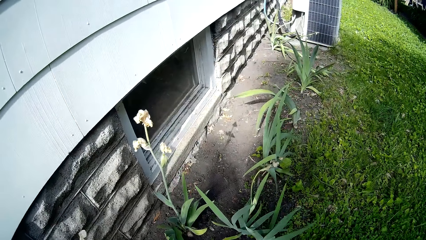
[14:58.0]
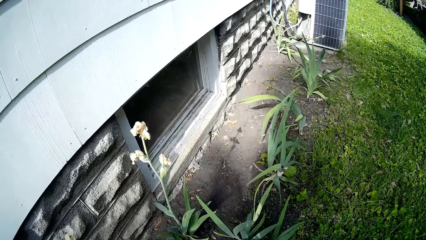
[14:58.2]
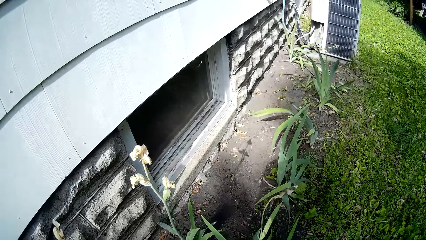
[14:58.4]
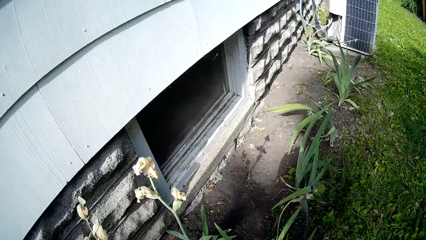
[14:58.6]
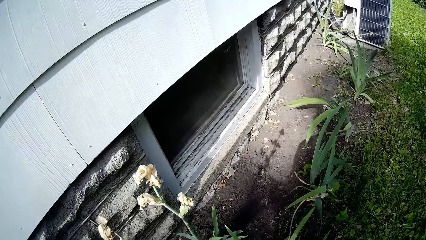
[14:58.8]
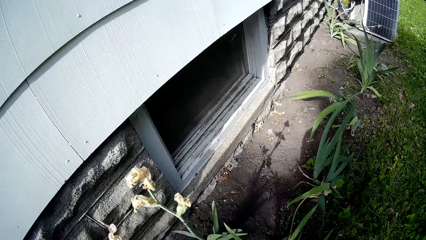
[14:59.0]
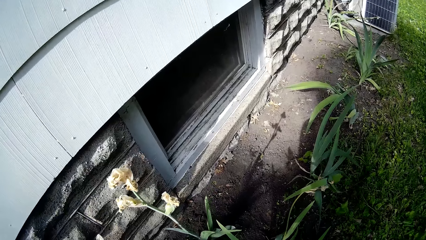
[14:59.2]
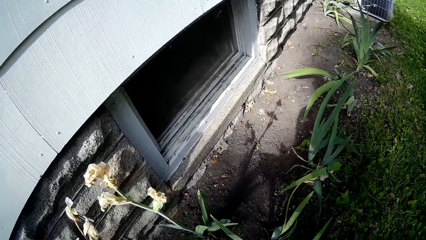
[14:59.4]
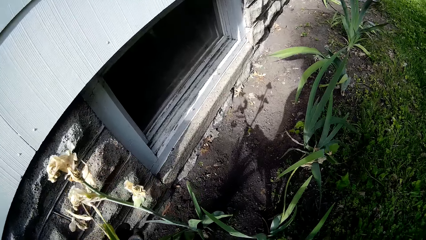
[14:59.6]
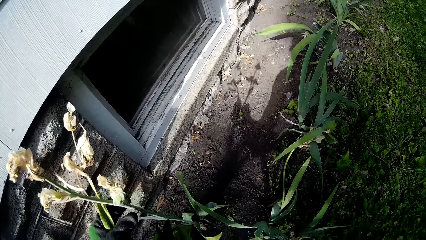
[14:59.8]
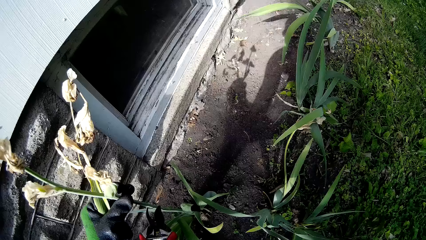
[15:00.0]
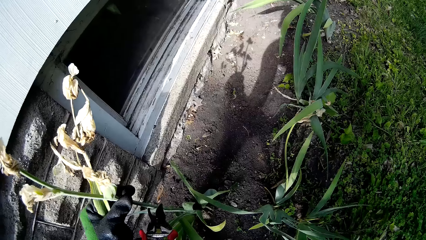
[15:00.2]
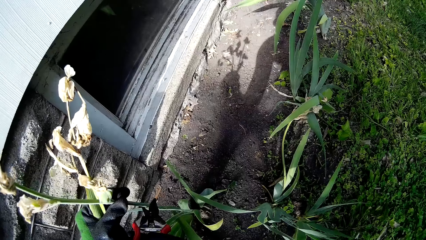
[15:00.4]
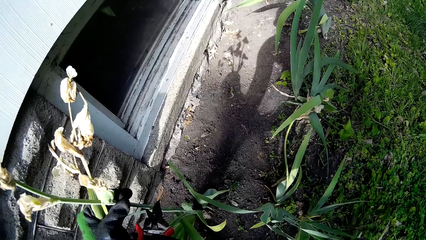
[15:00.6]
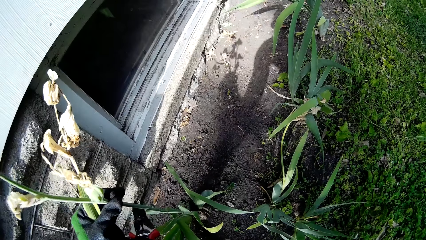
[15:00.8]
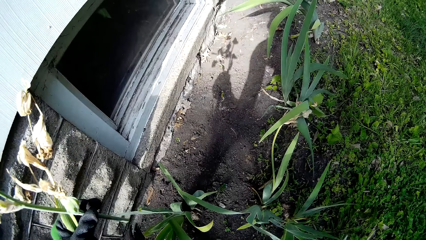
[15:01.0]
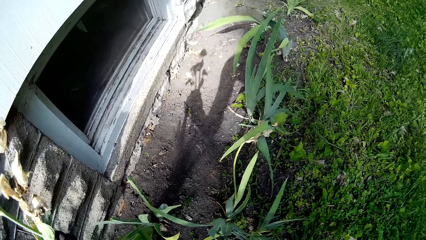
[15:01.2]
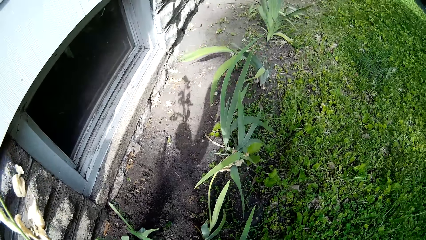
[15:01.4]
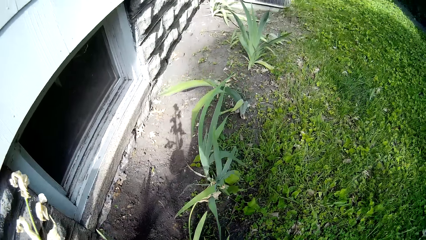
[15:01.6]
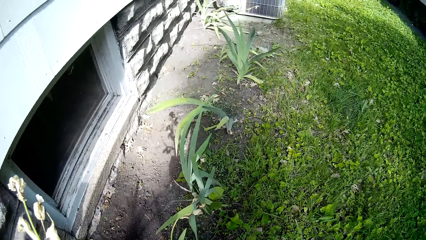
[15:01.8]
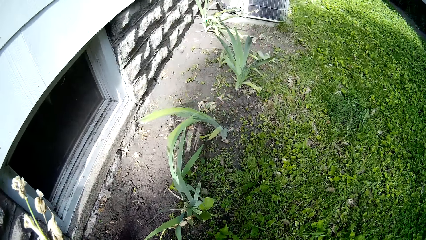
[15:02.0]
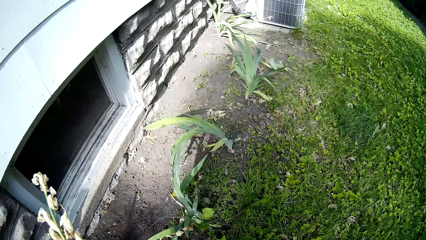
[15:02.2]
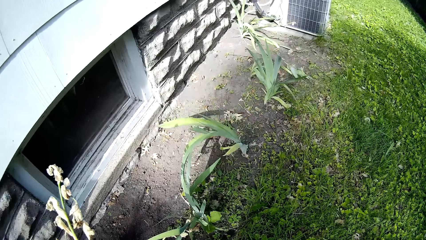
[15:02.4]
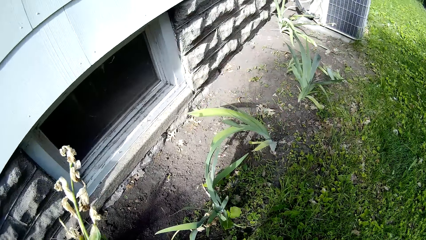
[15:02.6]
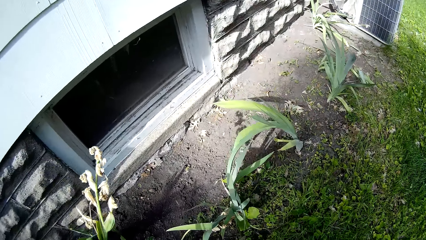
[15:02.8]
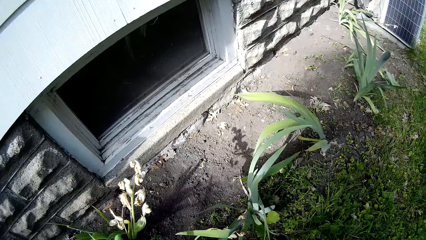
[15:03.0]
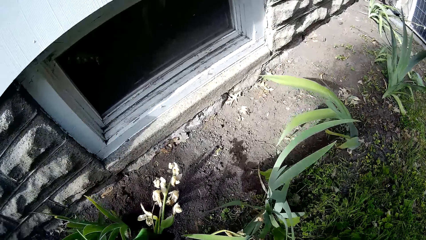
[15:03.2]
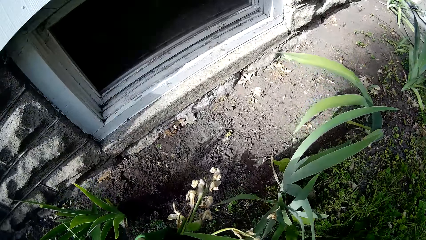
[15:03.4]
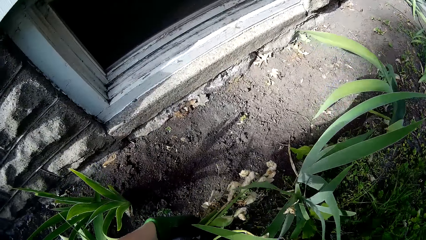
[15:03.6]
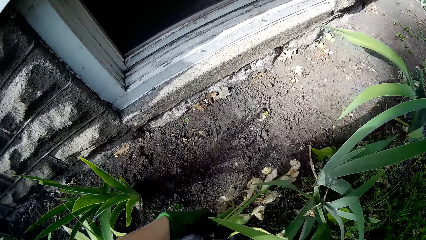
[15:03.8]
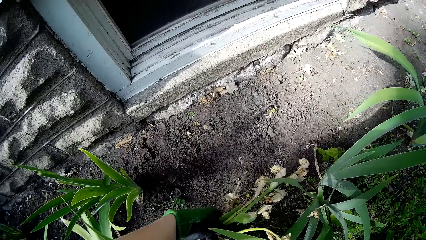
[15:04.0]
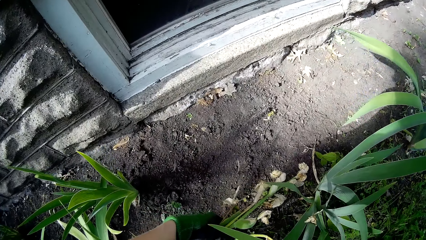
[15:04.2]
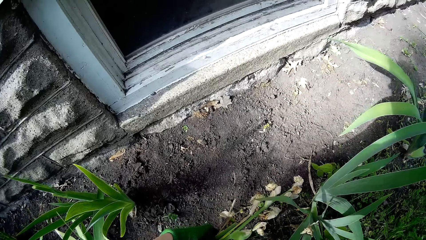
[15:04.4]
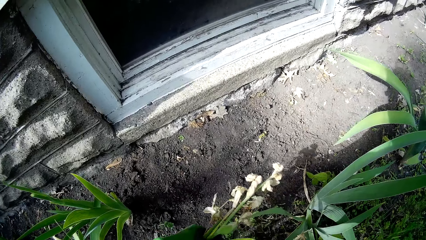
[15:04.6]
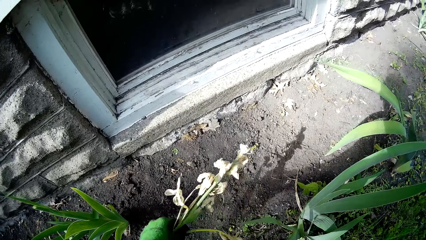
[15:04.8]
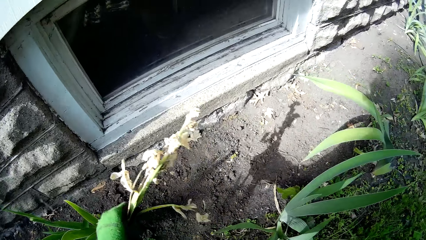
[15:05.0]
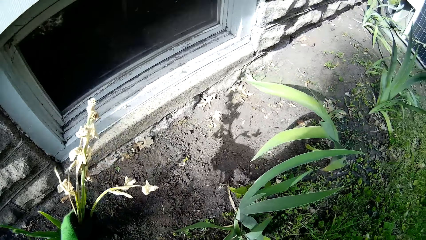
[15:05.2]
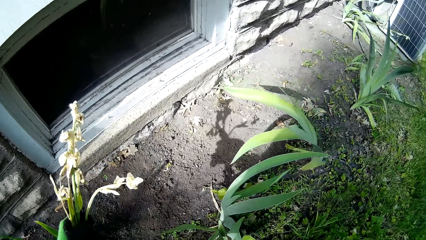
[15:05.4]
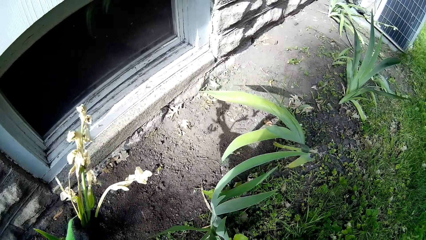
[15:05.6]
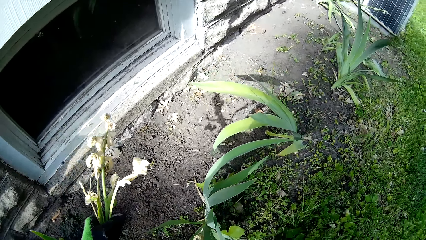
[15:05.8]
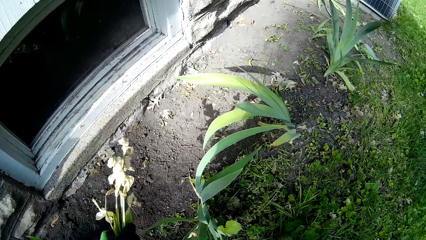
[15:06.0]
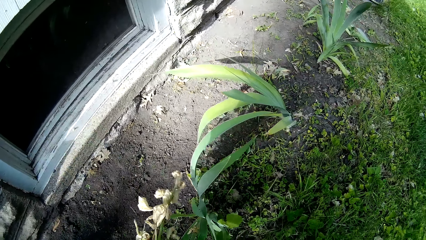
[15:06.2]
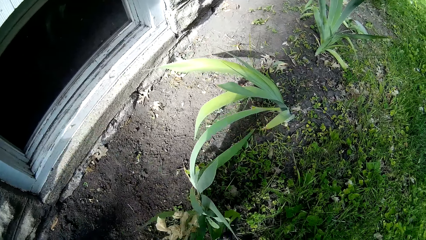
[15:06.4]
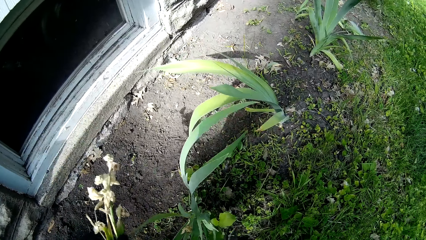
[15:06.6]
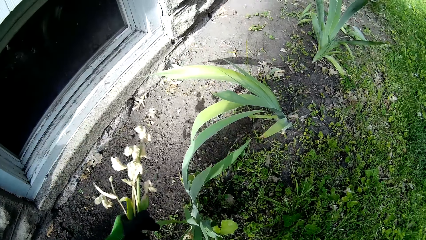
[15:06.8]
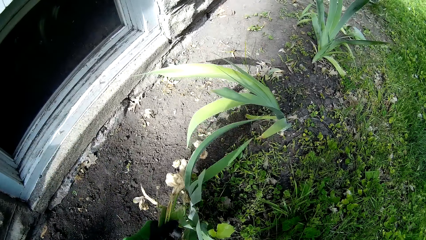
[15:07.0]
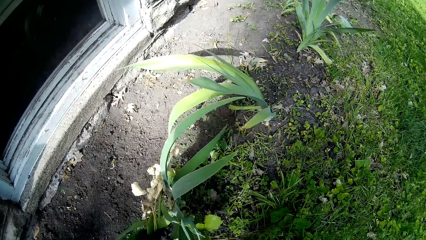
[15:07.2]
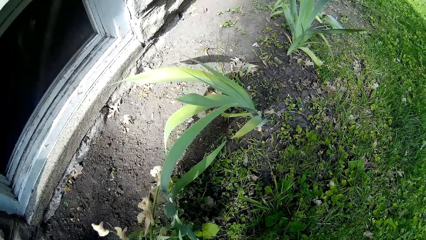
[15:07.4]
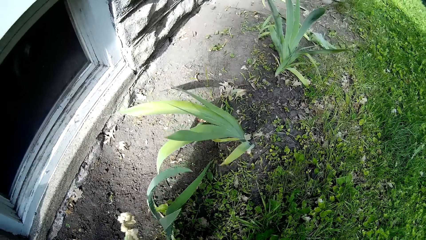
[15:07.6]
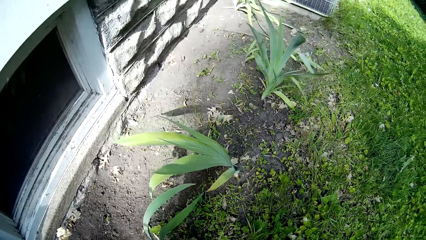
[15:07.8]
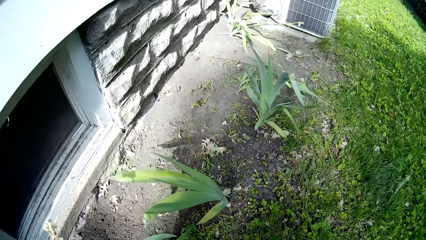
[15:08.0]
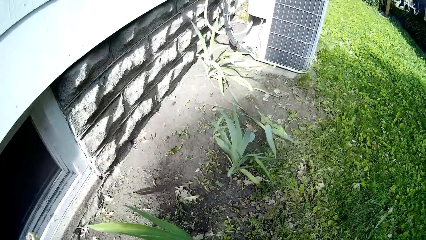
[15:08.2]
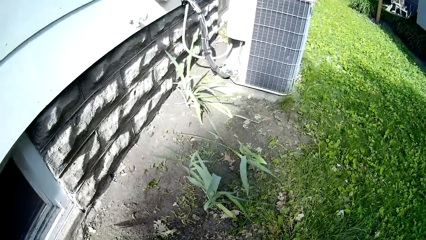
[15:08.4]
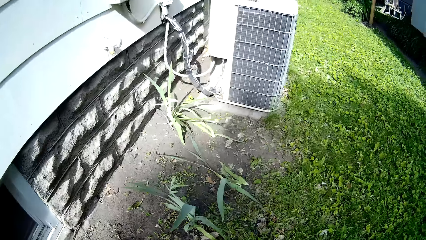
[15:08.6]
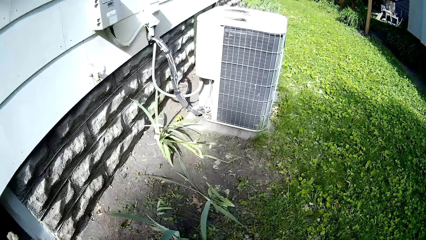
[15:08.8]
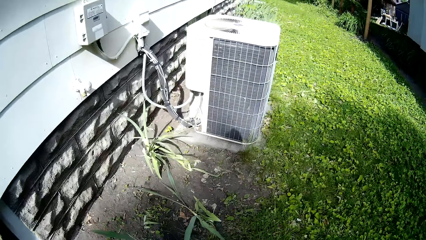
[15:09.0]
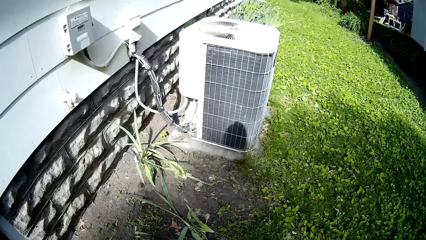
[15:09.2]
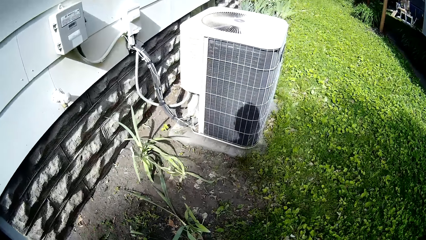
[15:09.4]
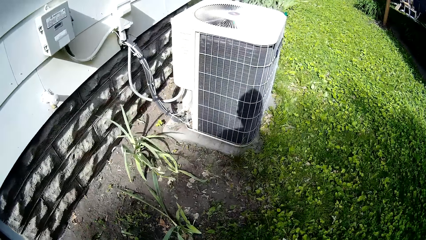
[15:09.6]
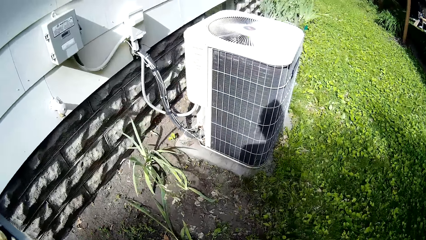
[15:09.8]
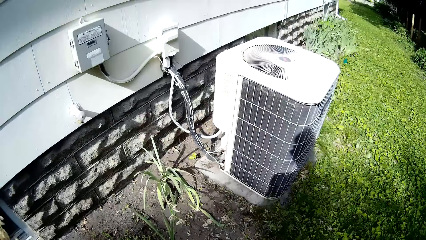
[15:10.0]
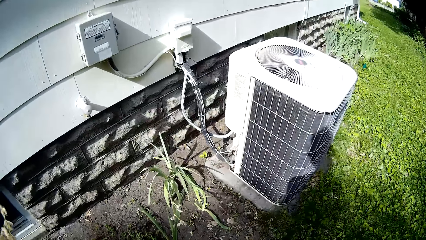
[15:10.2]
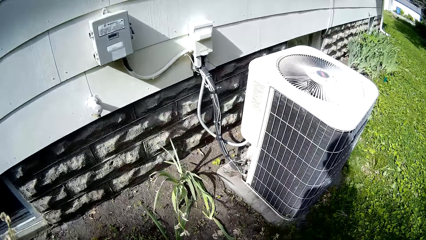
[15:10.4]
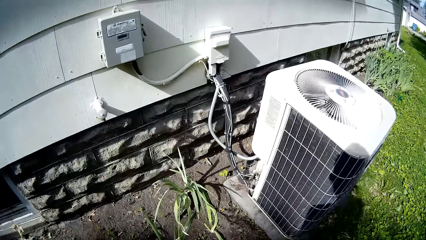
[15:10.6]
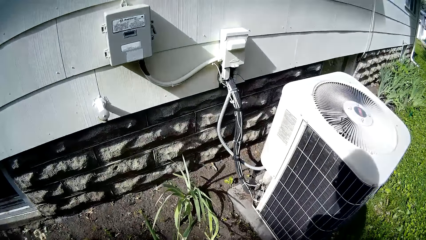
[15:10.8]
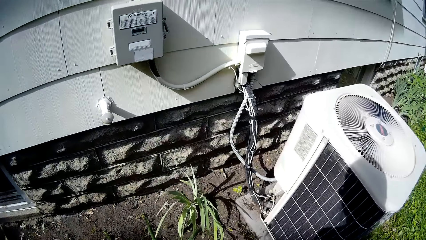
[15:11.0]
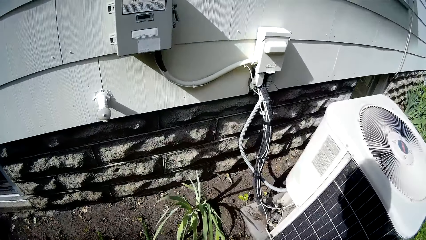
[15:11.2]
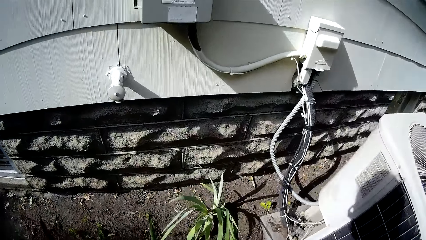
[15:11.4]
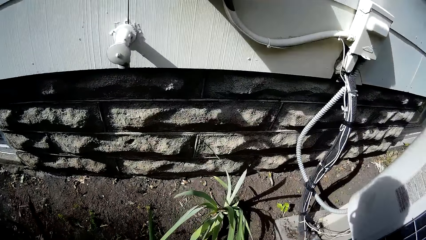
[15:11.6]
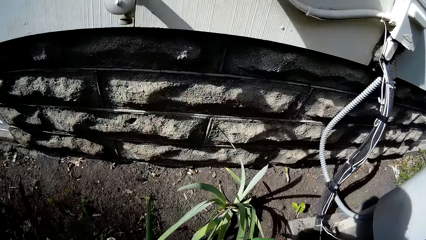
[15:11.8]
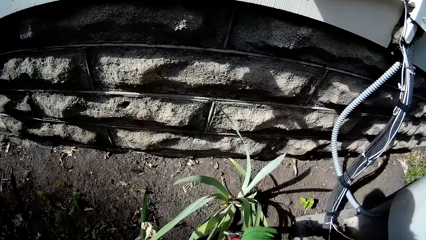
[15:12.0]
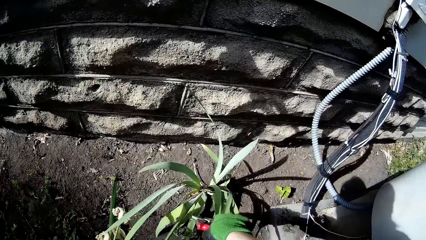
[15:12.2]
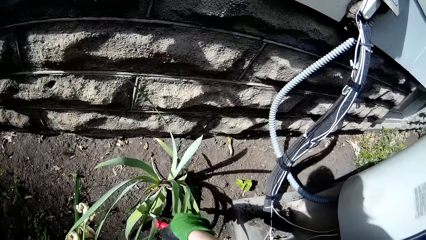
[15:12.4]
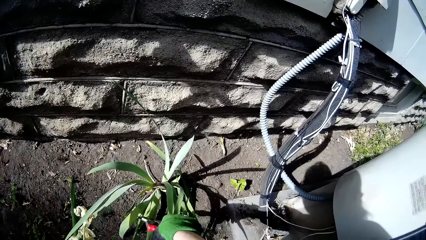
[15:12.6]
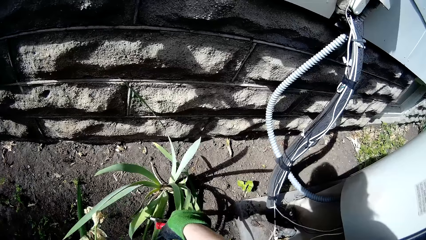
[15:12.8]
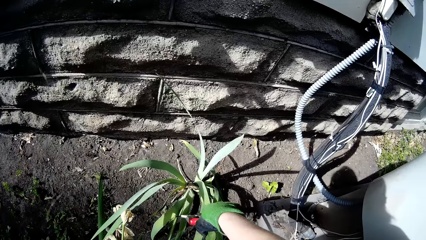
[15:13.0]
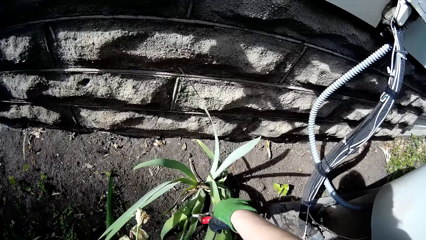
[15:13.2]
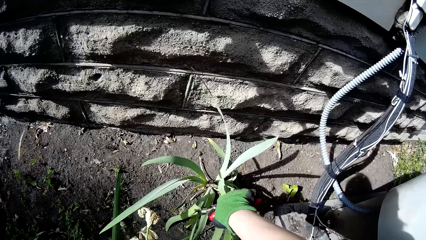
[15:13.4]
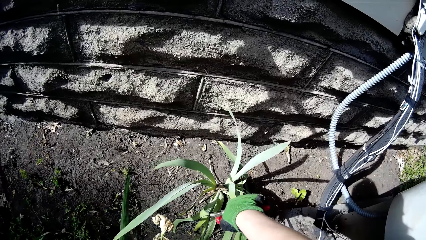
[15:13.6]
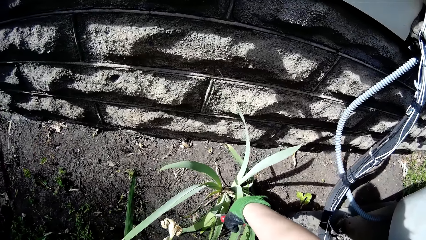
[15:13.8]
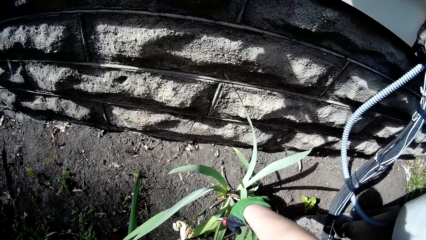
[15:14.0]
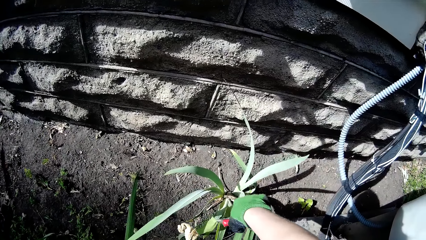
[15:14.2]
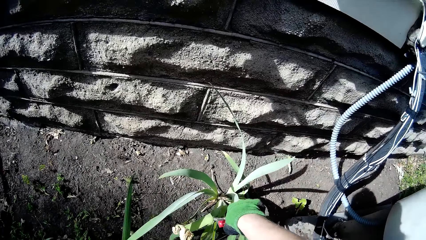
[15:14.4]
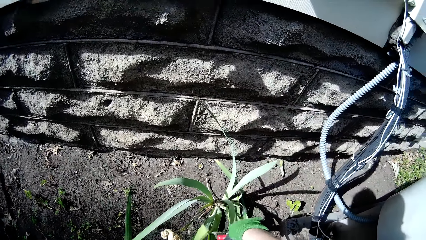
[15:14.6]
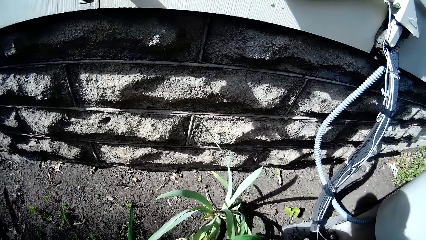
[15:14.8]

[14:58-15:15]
The camera wearer cuts the flower with the grass shear in her right hand. She holds the flower with her left hand.
